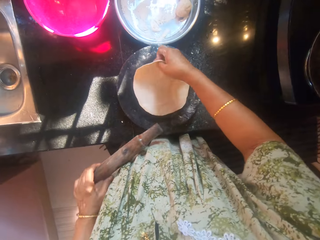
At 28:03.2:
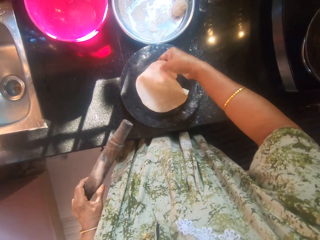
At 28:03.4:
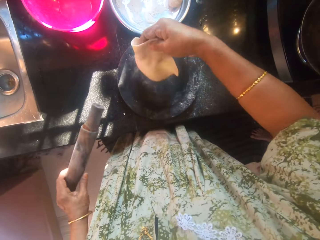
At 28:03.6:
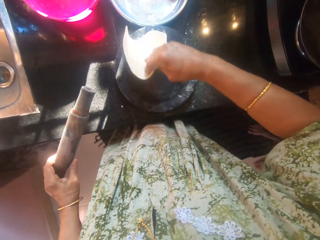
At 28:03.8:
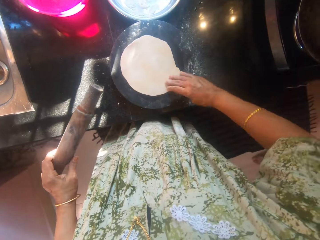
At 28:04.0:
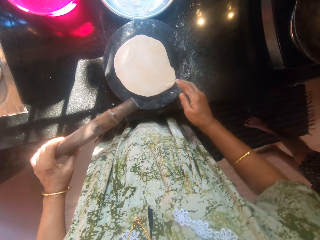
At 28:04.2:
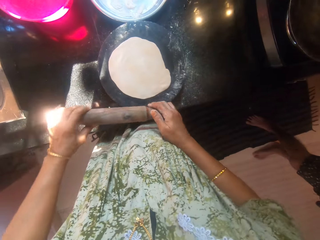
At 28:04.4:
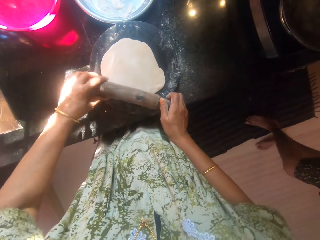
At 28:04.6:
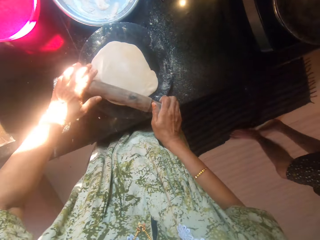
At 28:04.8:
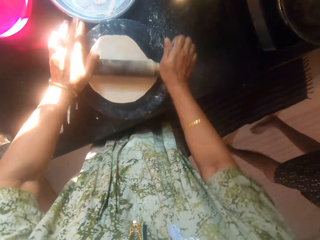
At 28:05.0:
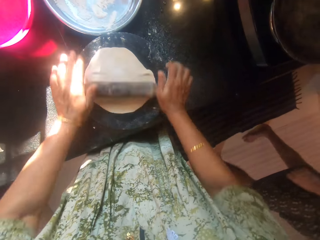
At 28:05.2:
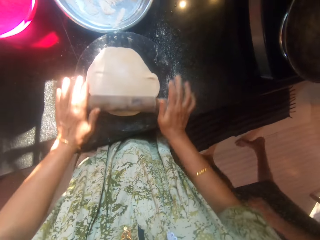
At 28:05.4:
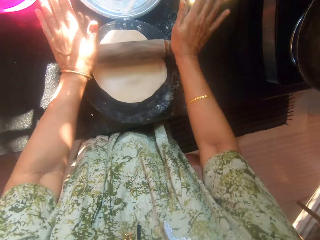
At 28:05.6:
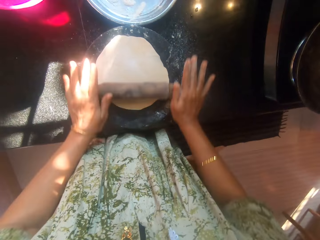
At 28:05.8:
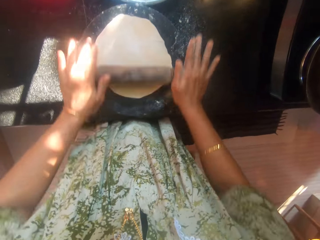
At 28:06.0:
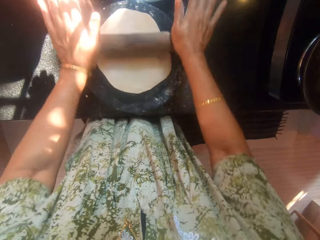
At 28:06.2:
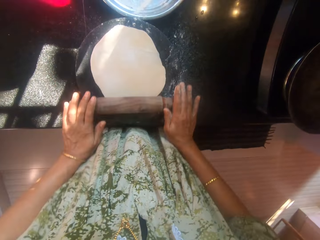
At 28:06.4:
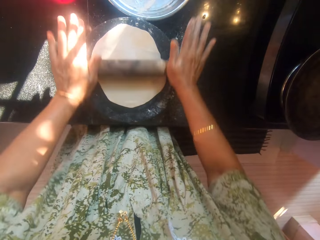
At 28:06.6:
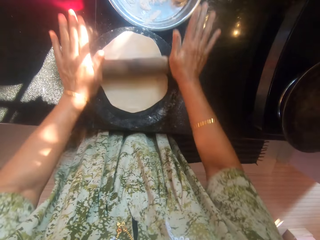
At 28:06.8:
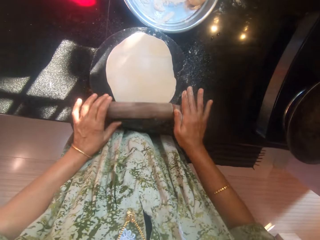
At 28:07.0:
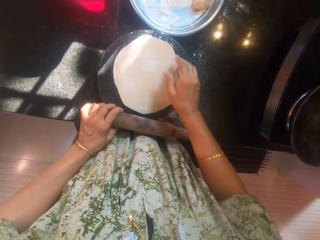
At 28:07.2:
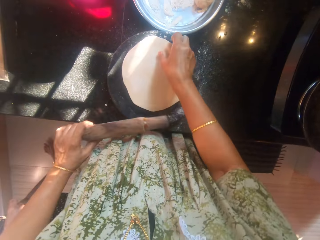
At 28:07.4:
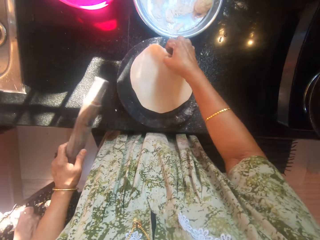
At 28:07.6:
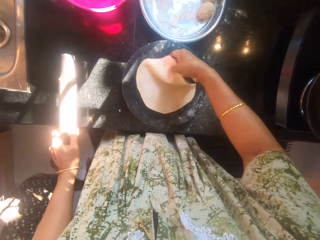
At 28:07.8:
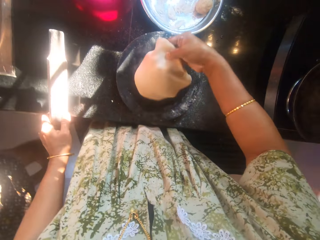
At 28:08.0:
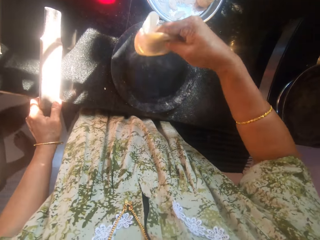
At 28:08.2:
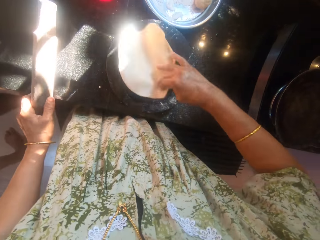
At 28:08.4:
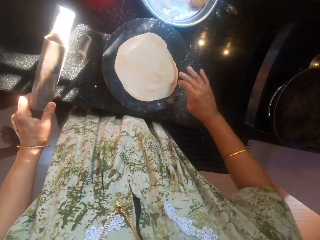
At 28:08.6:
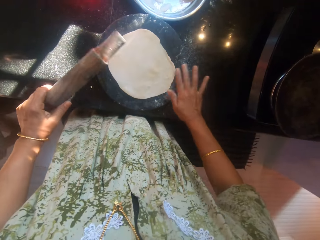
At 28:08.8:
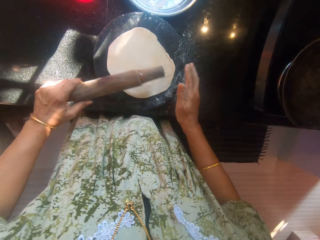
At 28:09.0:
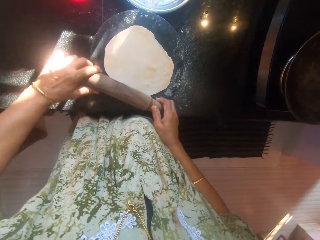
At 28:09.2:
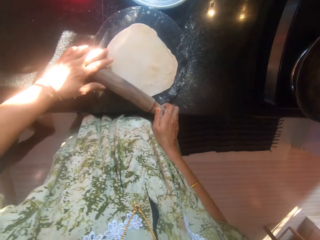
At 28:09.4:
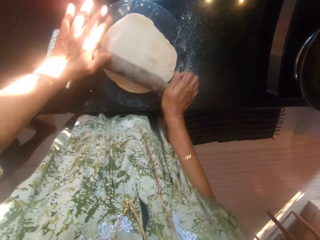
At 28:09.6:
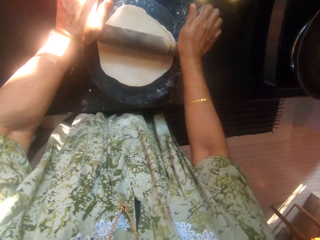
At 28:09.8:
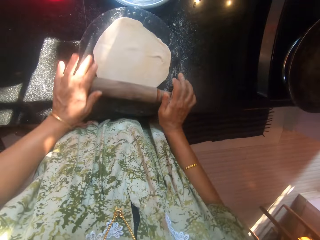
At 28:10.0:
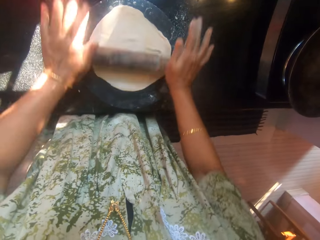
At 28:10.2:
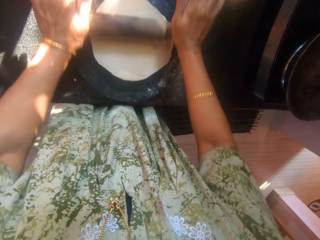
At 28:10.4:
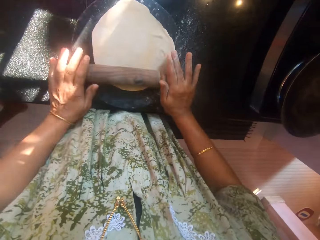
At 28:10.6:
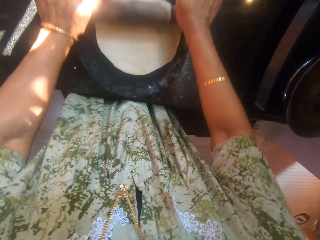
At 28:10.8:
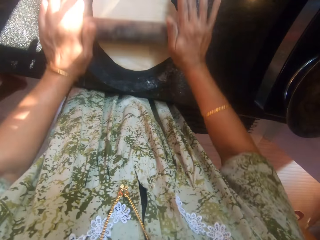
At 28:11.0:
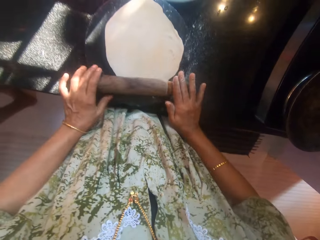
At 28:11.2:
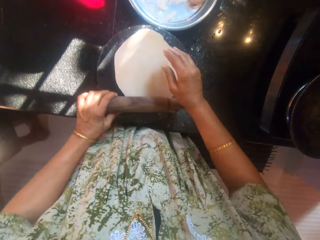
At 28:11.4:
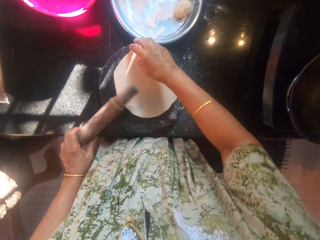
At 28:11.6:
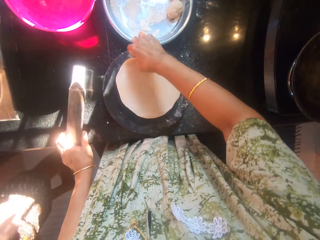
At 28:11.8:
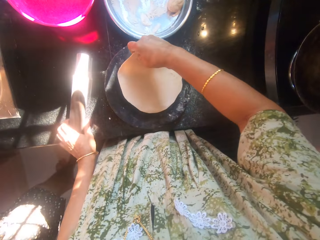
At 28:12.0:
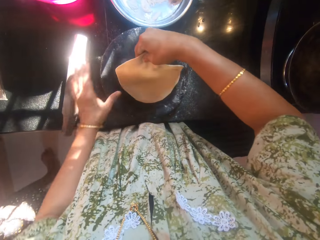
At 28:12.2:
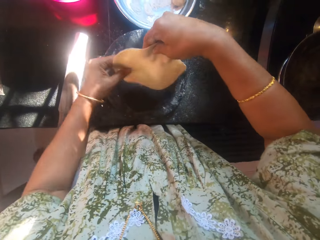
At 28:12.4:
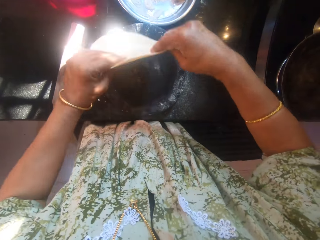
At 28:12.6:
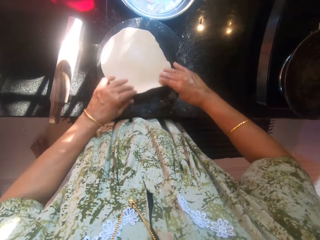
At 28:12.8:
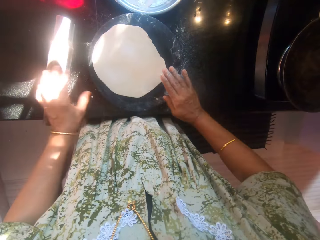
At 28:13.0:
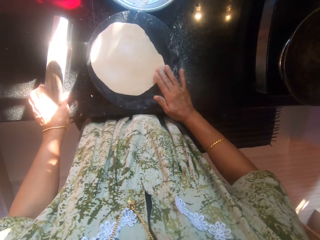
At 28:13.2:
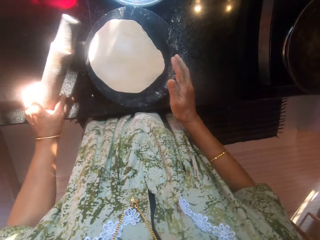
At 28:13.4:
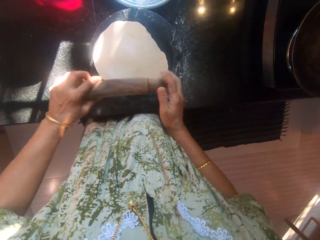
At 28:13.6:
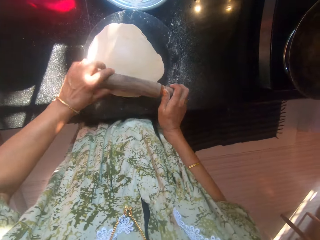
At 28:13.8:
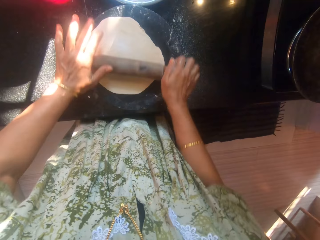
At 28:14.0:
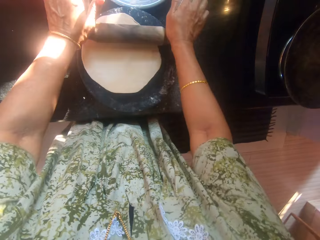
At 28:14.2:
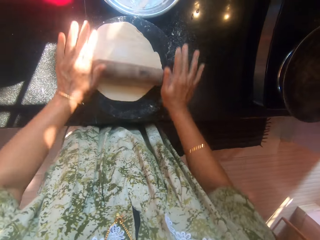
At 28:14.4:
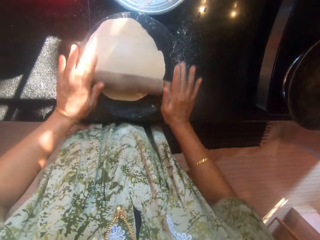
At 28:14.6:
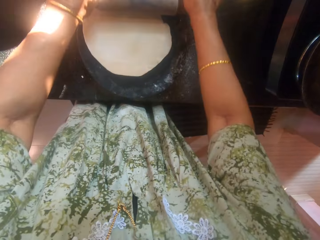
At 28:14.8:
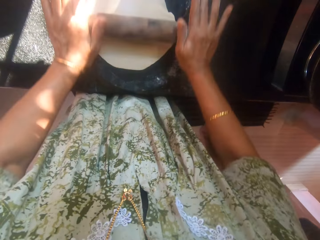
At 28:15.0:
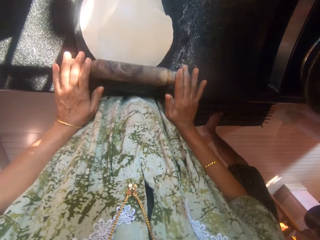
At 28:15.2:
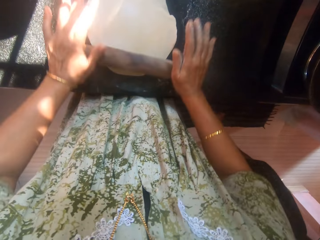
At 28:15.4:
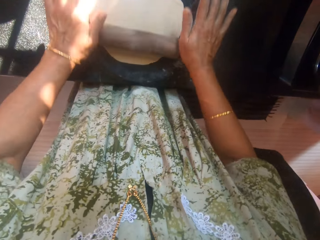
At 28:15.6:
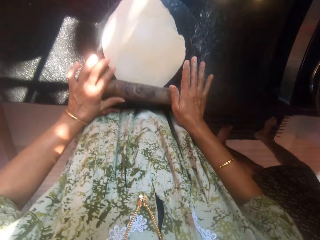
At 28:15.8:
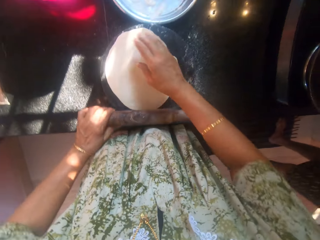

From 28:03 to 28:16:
The camera wearer turns the other dough around. She flattens the other dough with the rolling pin. A man walks a bit. The camera wearer turns the other dough around. She flattens the other dough with the rolling pin. She turns the other dough around. She drops the rolling pin on the counter. She picks the rolling pin from the counter with her left hand. She flattens the other dough with the rolling pin.

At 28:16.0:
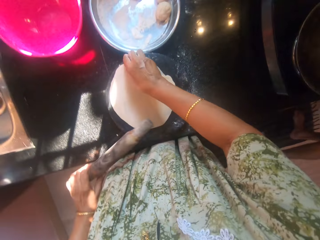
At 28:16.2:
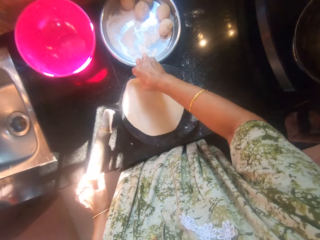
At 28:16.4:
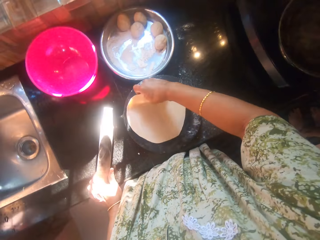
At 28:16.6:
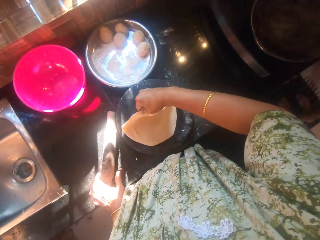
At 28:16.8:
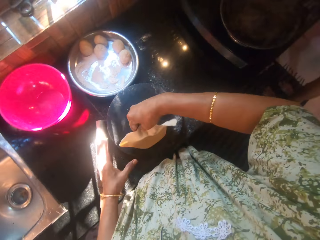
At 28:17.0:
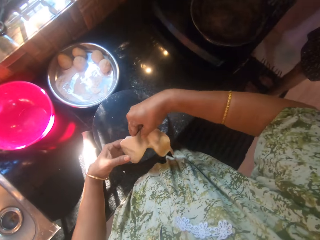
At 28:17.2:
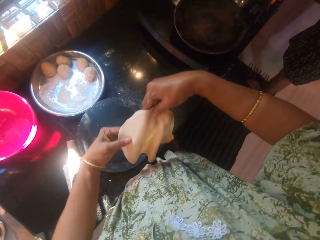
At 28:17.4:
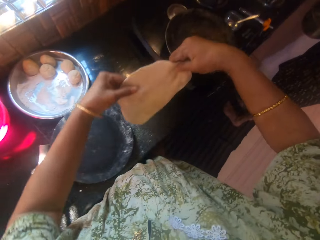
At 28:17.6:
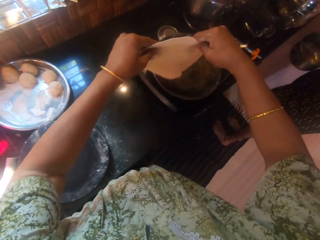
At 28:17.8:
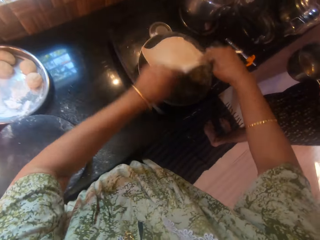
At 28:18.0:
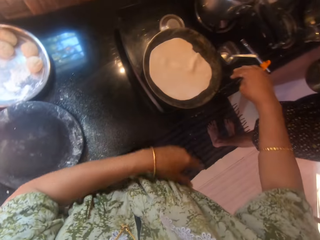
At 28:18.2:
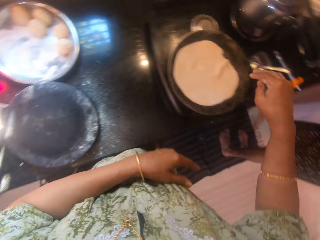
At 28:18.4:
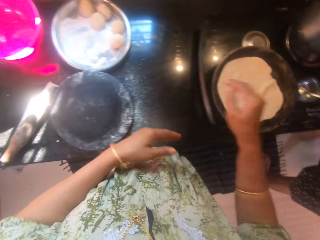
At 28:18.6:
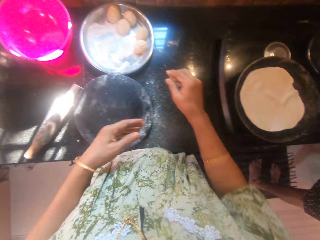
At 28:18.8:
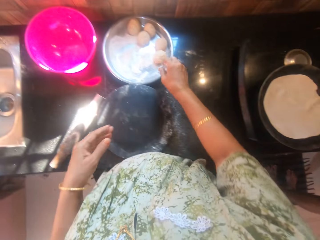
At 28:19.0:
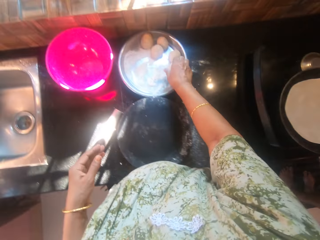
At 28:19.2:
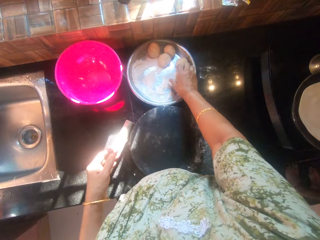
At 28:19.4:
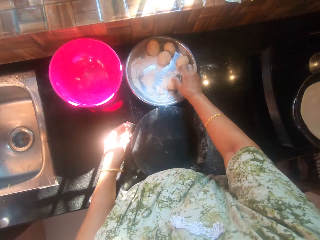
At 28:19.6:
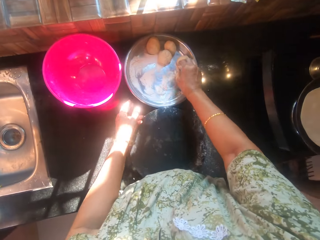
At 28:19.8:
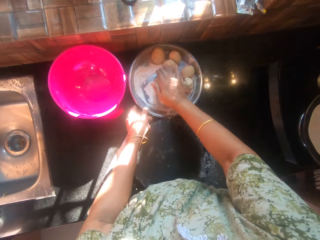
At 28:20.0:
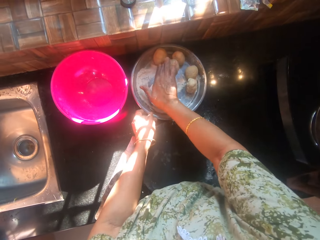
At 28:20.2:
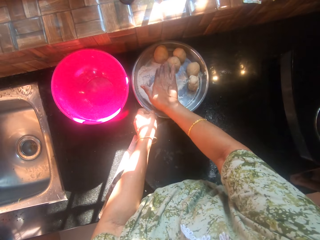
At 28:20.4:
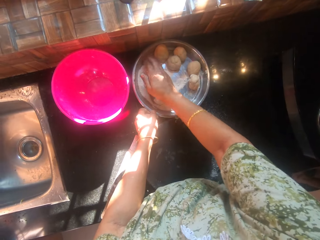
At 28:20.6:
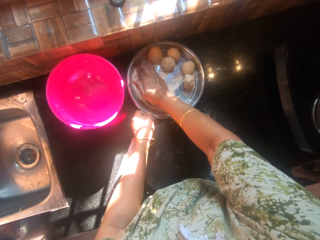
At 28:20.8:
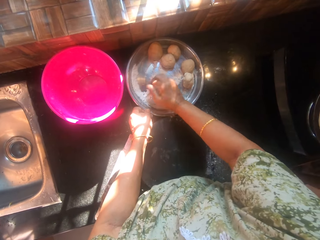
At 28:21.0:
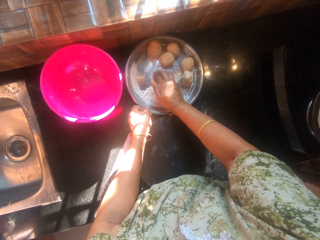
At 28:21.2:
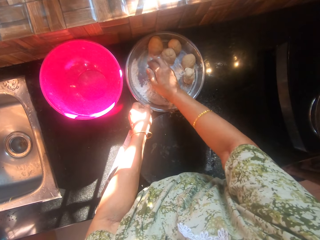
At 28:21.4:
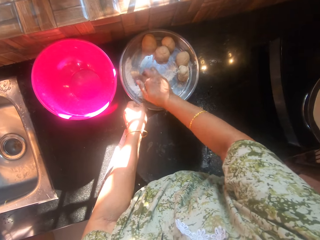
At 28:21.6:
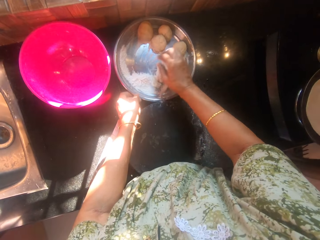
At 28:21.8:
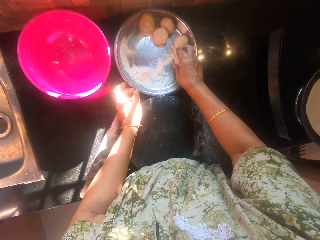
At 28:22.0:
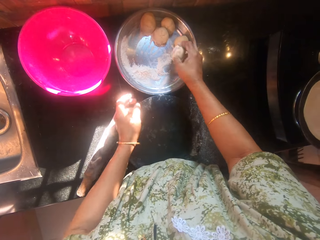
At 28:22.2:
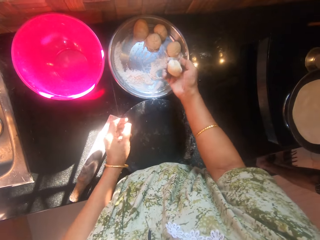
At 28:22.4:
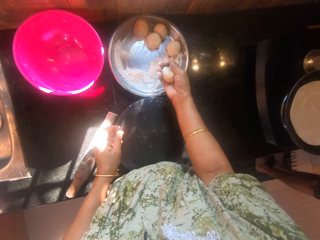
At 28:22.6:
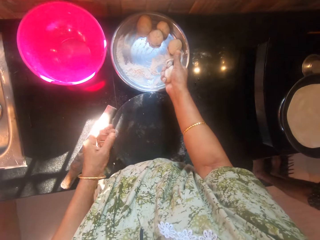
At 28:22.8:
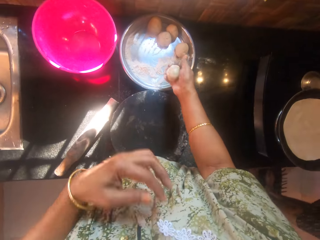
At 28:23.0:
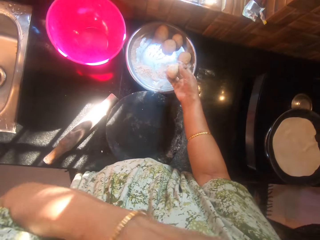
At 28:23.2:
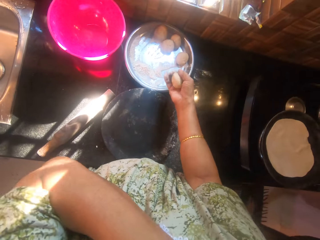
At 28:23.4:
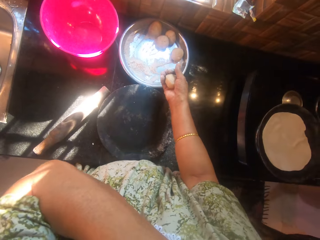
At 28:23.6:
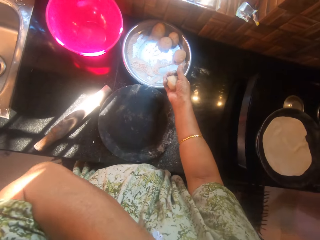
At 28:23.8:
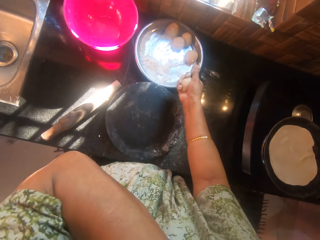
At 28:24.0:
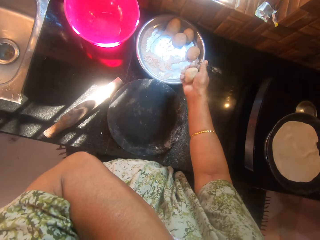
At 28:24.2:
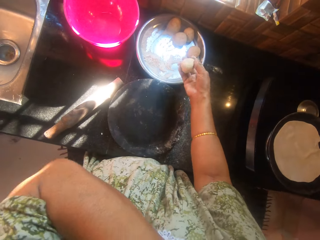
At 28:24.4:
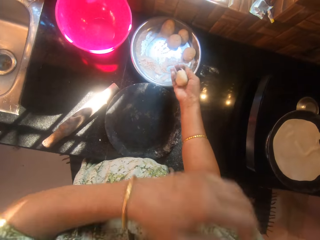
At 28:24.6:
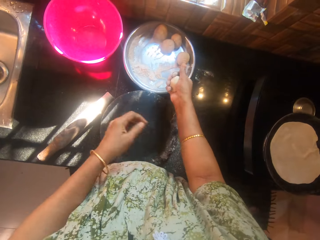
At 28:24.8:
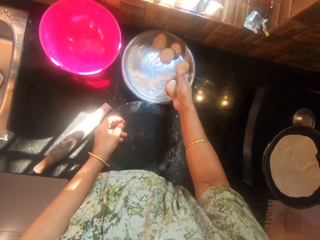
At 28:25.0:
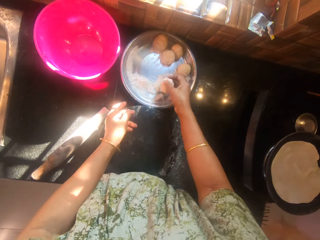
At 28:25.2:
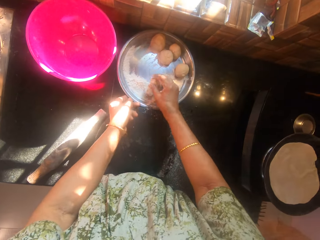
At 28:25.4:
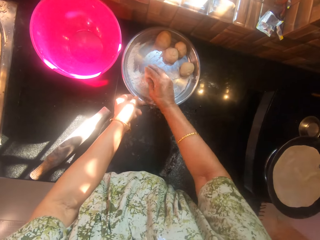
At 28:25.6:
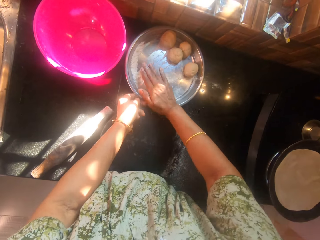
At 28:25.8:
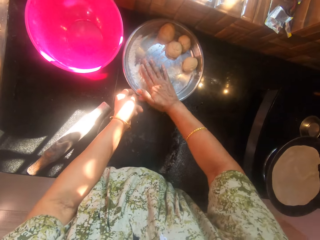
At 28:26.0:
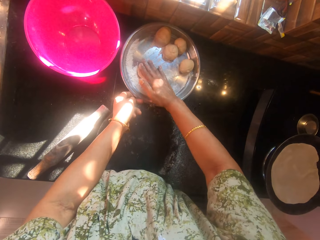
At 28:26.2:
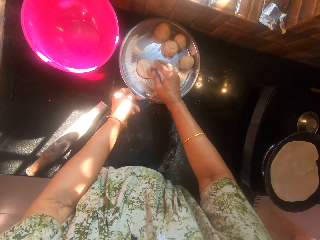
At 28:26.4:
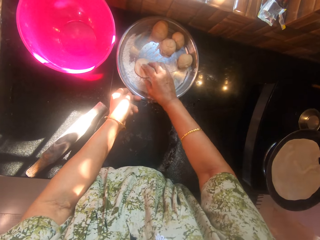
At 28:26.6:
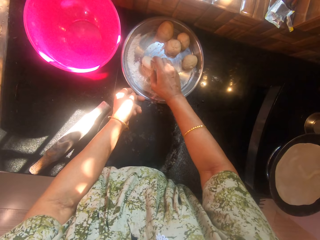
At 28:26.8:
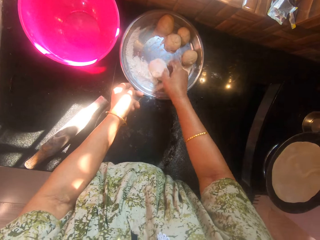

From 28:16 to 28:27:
The camera wearer picks the other dough from the rolling board. She drops the rolling pin on the counter. She drops the other dough on the frying pan. She moves another dough in the stainless bowl with her right hand. She touches a dough. She gathers some flour in the stainless bowl with her right hand. She touches the flour. She picks the other dough from the stainless bowl with her right hand. She rolls the other dough with her right hand. She touches her face with her left hand. She scratches her body. She compresses the other dough on the stainless bowl. She rubs the dough on the flour.
